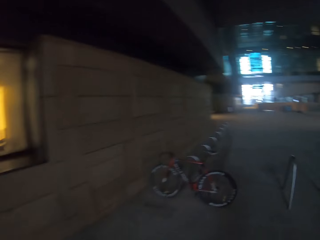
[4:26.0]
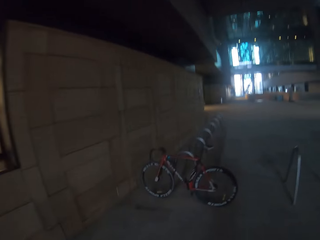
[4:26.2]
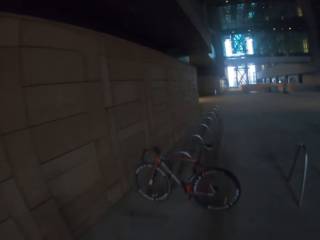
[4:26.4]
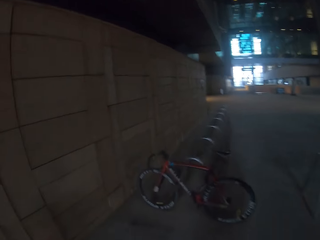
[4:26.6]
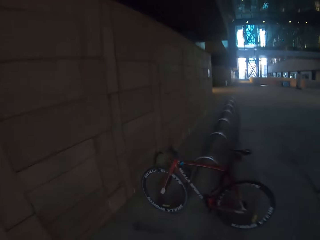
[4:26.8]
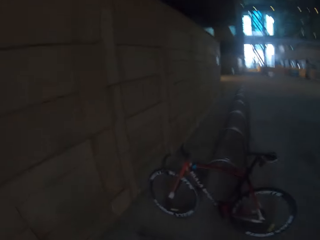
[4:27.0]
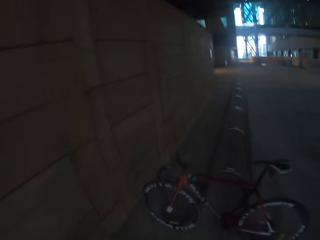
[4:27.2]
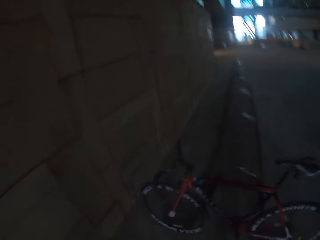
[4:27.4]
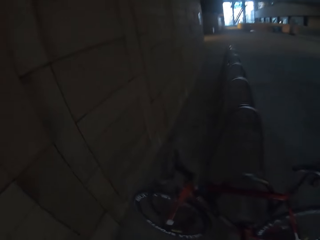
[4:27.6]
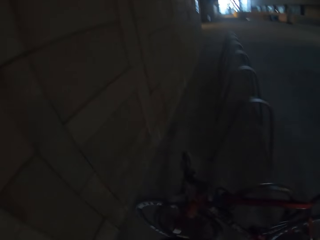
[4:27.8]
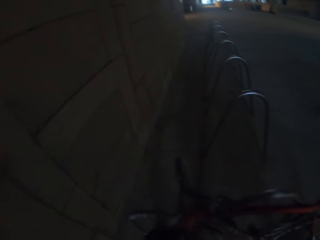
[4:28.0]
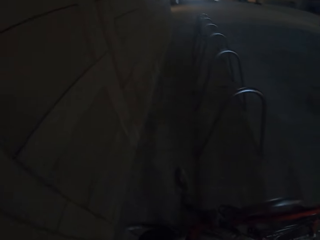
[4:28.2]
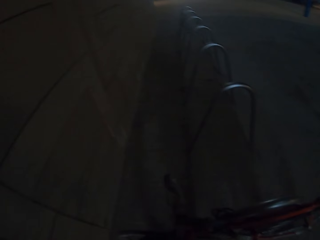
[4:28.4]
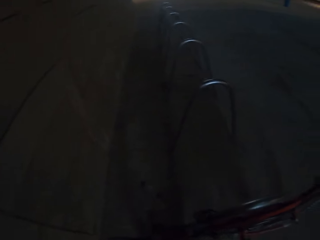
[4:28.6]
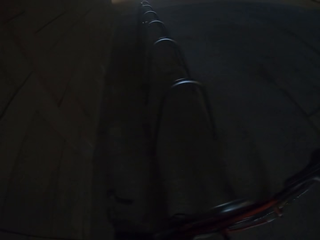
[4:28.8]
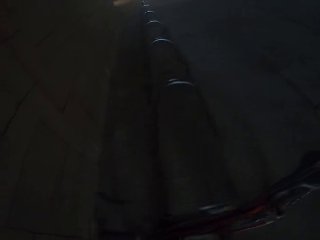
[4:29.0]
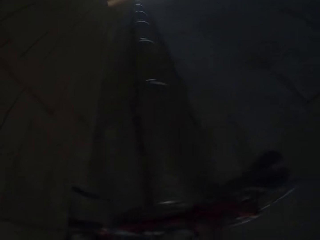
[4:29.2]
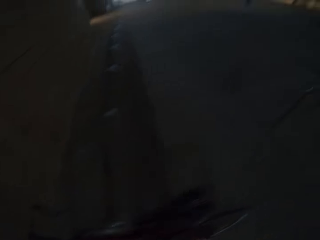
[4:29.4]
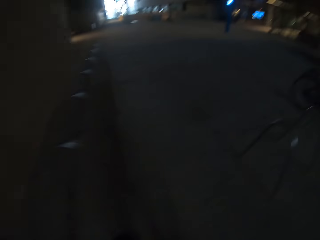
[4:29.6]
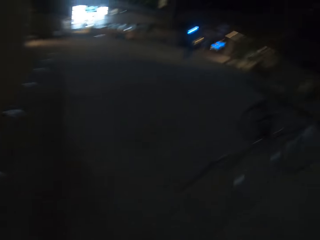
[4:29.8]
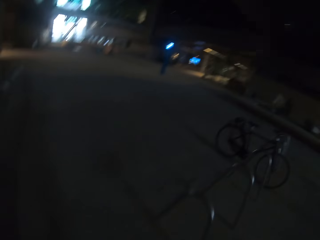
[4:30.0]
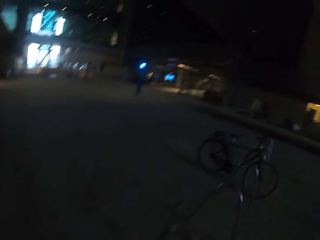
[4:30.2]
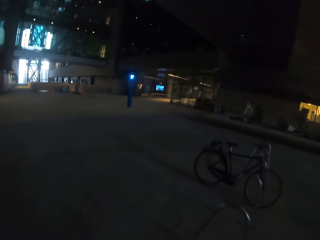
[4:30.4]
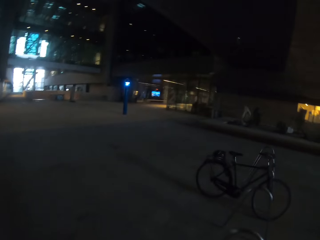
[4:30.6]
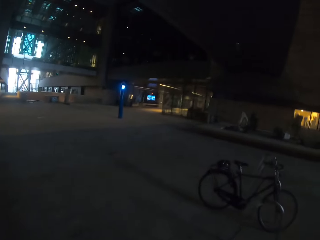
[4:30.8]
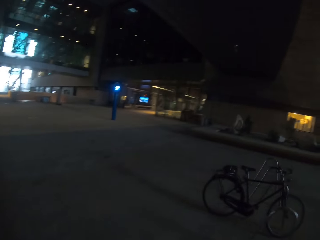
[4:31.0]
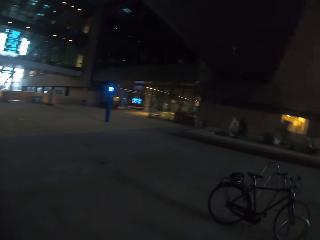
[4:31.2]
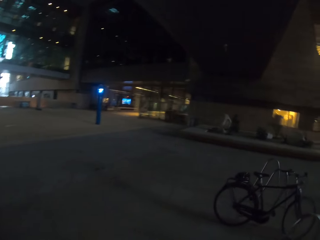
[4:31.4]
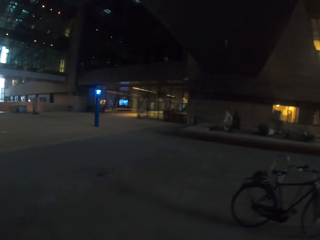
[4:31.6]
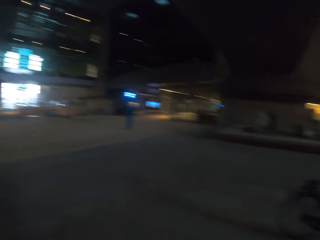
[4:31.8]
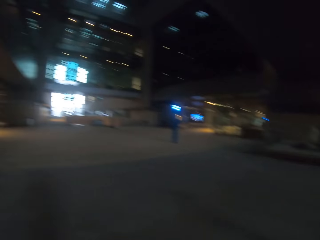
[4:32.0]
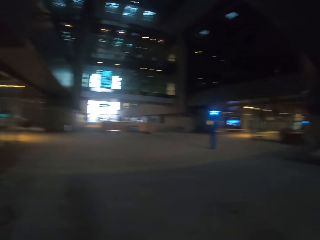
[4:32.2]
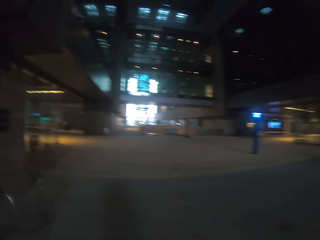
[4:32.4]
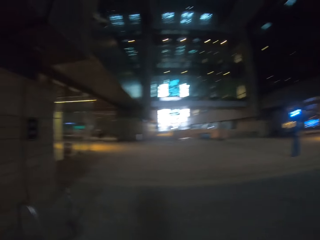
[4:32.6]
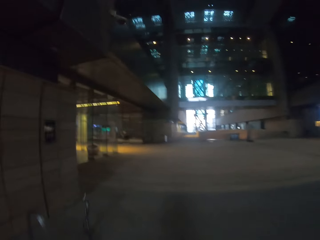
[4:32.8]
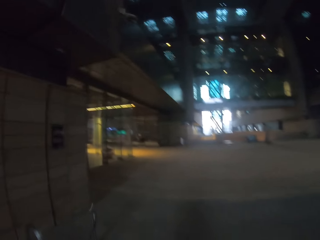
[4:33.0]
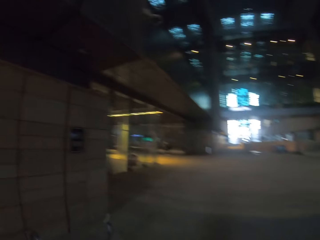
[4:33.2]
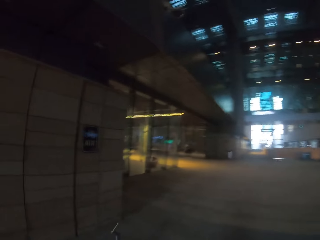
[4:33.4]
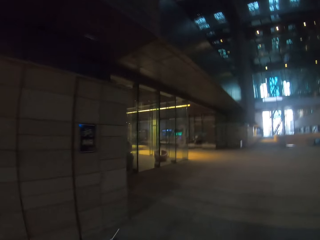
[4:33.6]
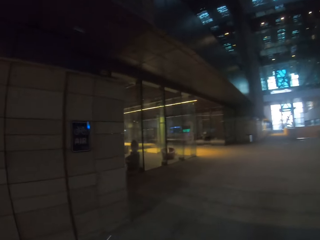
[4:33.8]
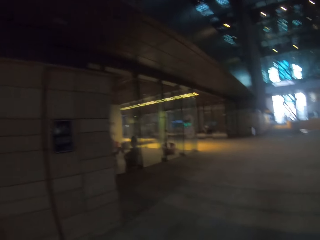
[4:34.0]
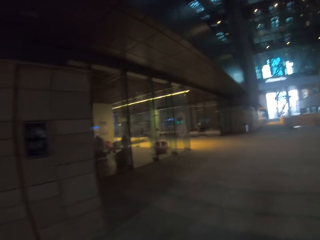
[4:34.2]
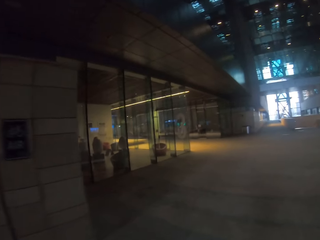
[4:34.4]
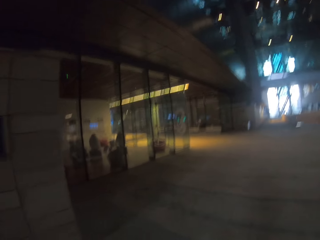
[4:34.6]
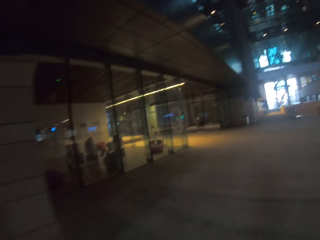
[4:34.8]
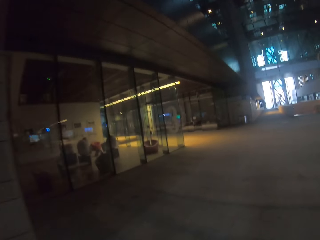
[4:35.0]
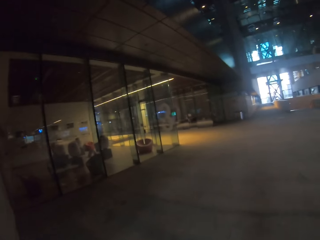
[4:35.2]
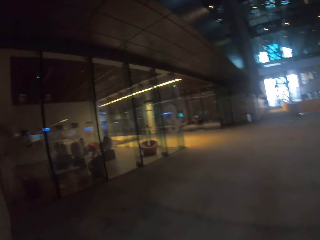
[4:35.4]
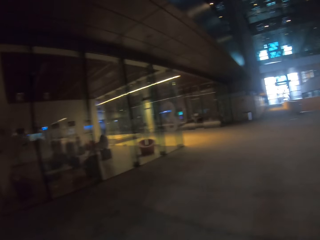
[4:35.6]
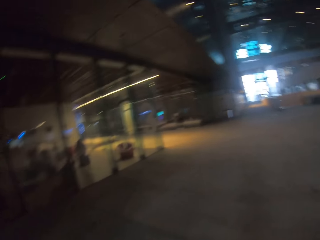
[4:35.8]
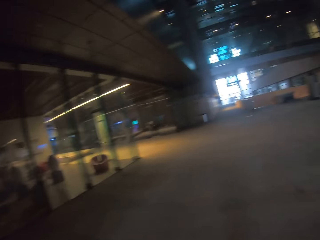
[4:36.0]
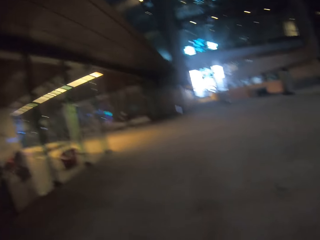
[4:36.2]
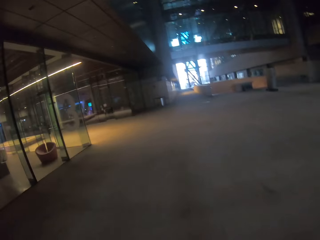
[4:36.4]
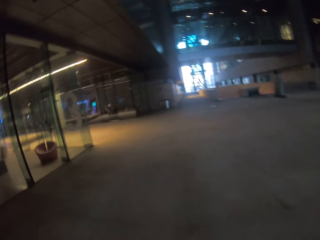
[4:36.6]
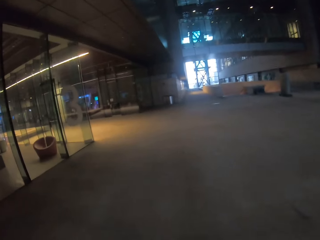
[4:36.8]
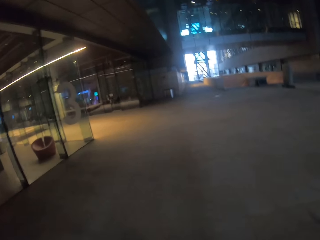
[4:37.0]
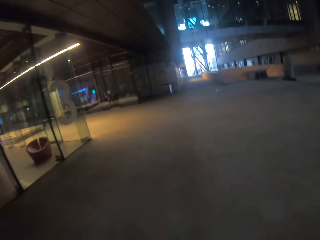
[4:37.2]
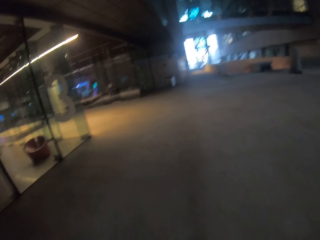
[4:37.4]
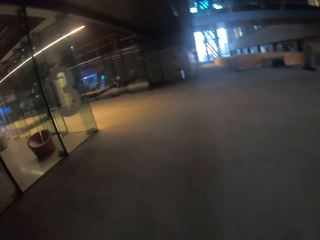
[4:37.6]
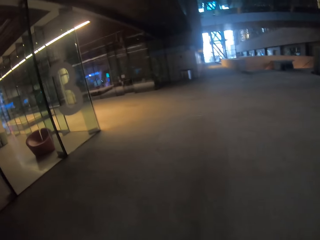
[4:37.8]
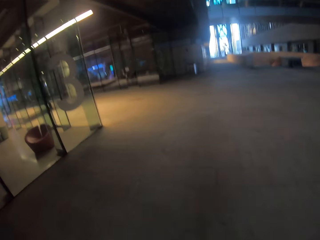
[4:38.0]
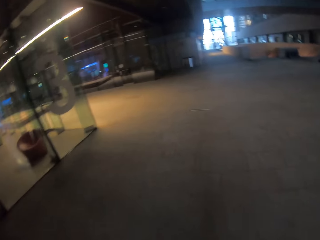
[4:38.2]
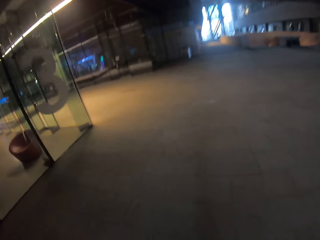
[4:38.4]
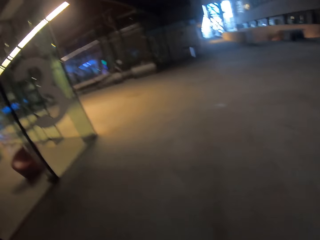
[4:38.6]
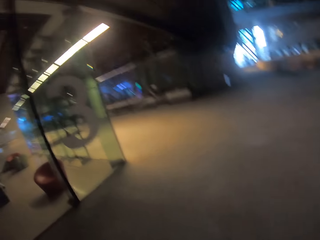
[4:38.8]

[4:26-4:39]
The camera wearer turns to the side. They walk around.

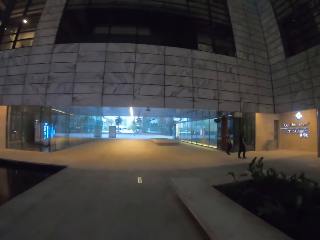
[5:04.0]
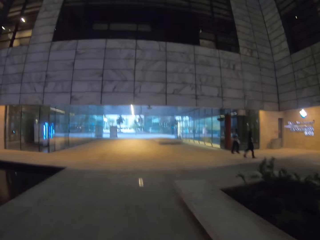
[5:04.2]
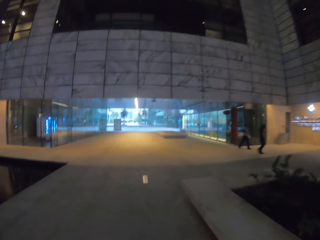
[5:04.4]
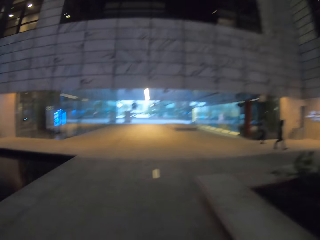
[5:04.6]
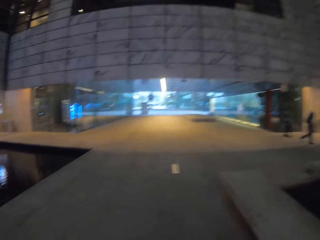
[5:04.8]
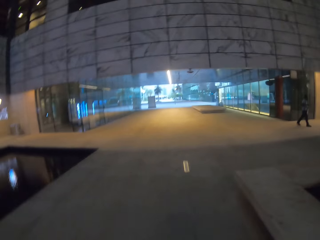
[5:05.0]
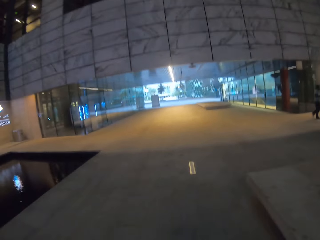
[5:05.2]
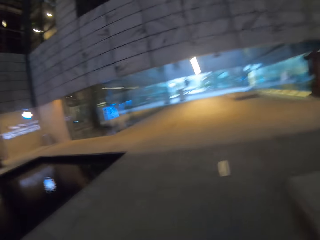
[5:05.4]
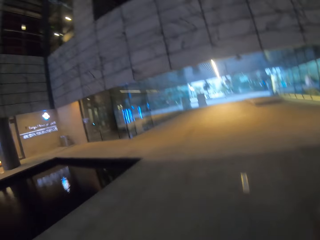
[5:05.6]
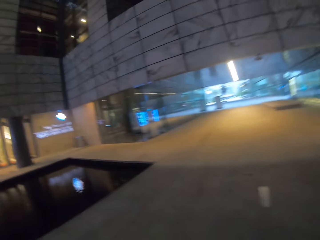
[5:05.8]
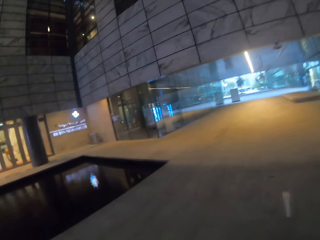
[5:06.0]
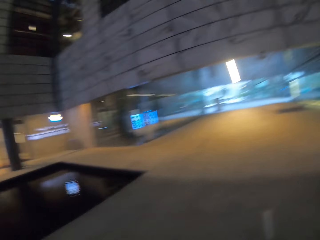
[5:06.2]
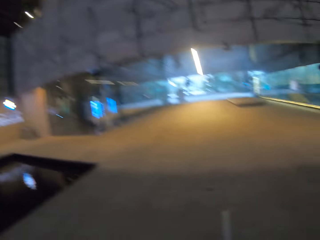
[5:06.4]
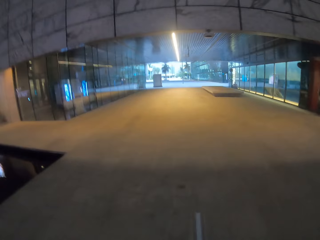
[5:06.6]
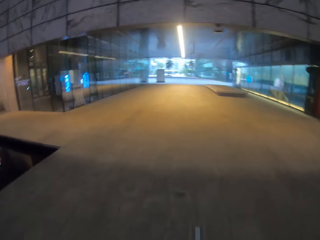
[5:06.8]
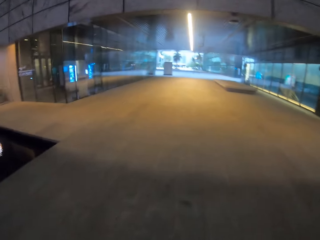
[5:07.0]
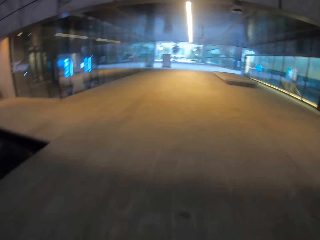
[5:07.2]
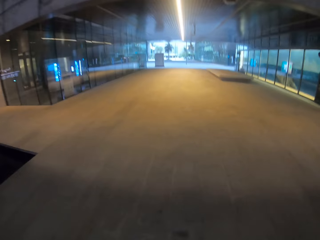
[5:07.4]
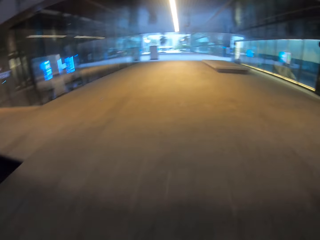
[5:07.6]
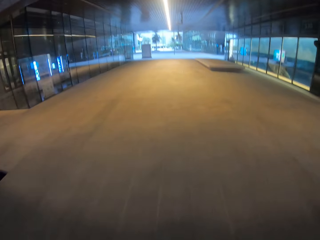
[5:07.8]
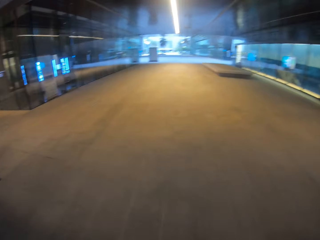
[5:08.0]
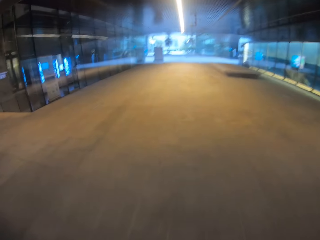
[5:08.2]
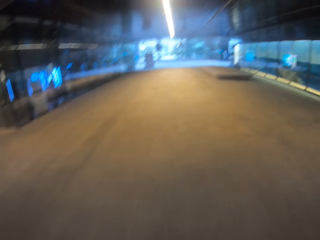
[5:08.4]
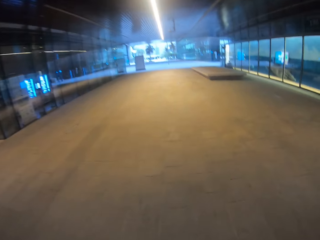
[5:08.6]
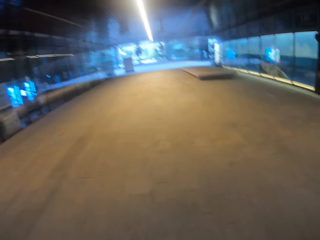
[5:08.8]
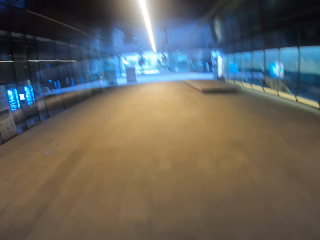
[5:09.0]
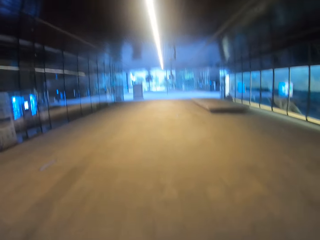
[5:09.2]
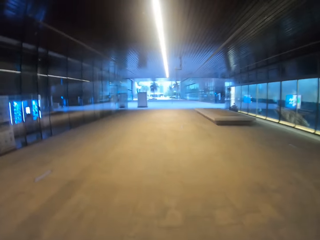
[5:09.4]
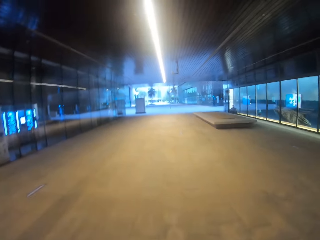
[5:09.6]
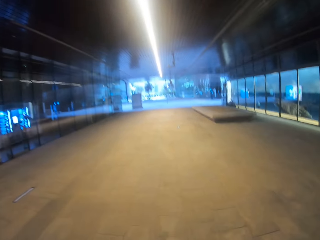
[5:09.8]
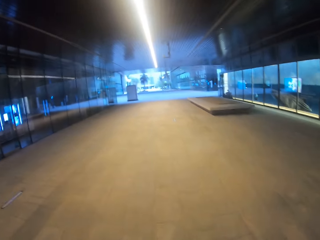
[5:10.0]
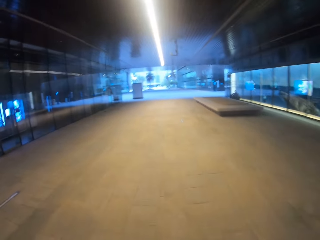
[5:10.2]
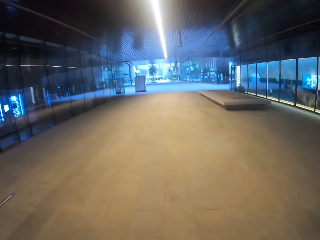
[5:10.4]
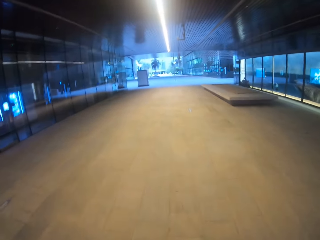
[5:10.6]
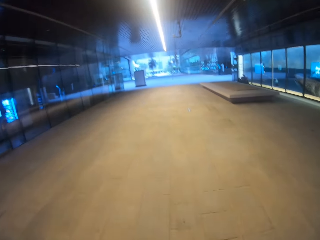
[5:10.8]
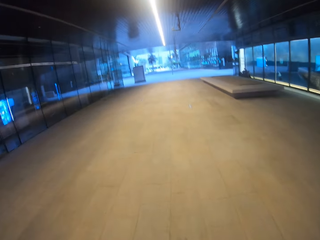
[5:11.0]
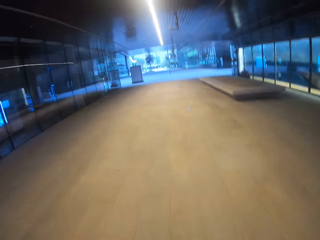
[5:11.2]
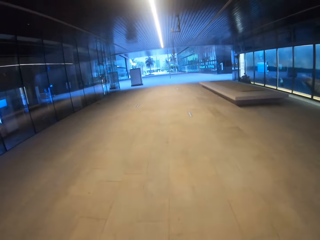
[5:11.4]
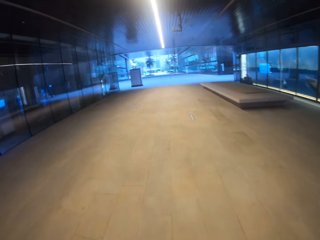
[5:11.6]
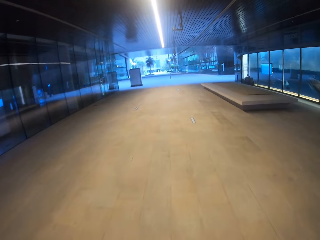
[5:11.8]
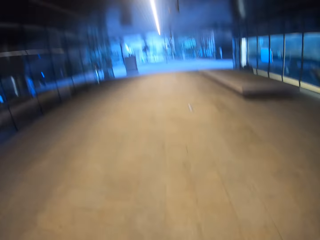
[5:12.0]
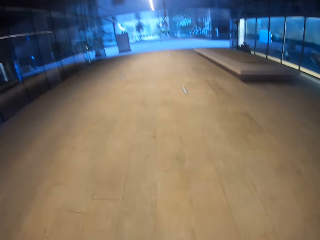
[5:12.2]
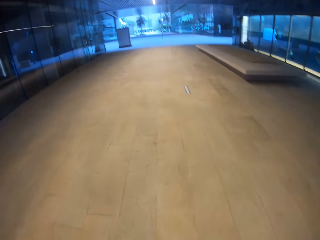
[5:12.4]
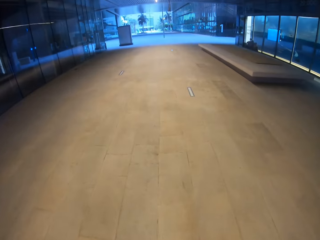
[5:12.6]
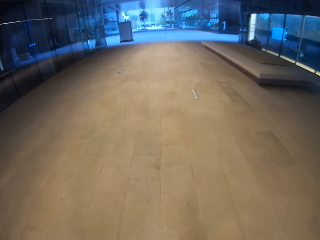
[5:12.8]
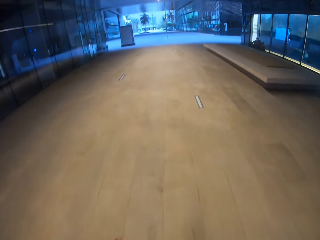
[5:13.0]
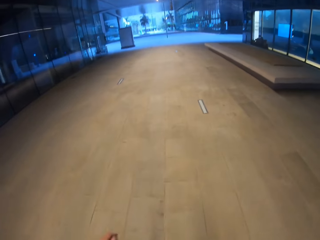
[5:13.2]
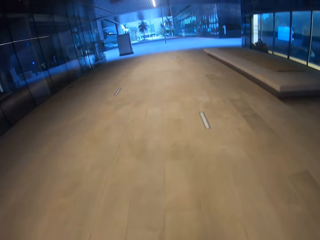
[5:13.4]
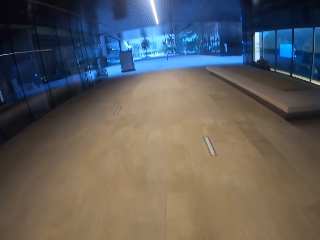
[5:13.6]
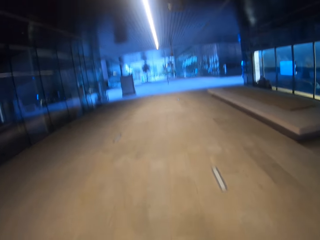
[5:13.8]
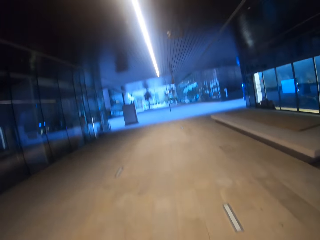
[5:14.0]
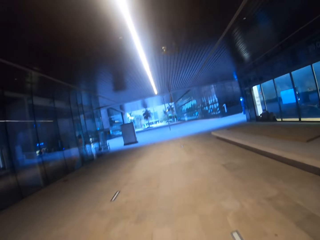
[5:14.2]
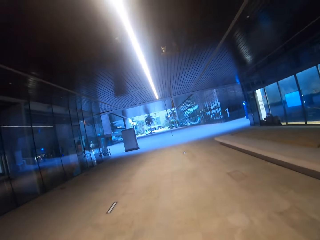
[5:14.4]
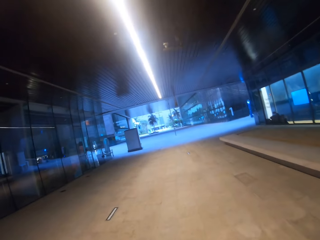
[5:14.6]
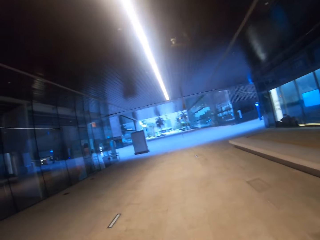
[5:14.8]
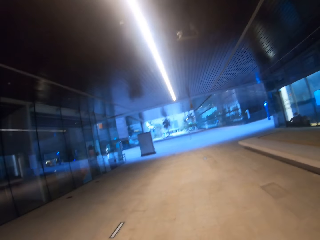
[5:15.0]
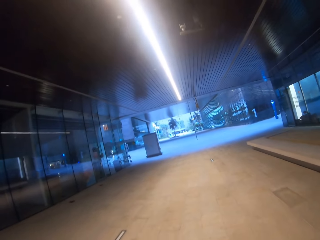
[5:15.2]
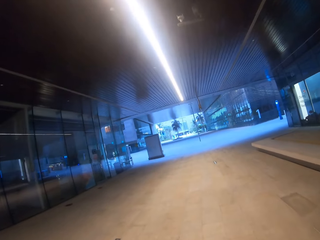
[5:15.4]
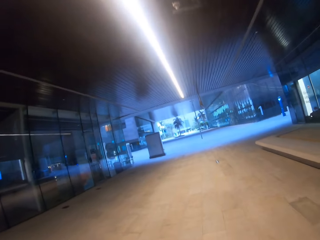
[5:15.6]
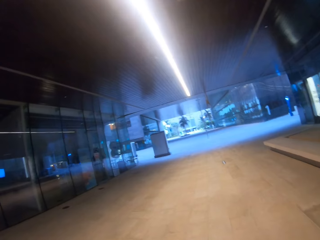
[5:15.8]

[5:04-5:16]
The camera wearer turns to the side. They walk around.
